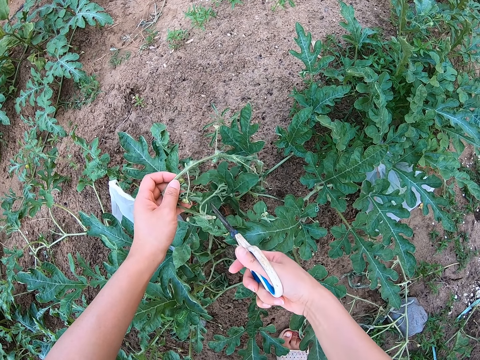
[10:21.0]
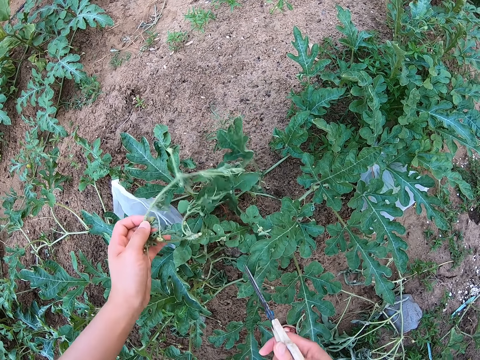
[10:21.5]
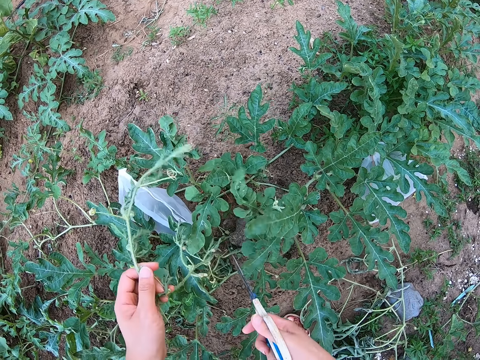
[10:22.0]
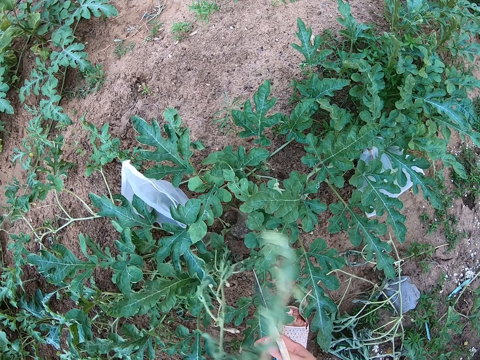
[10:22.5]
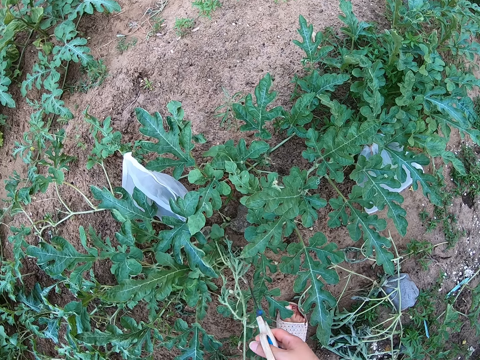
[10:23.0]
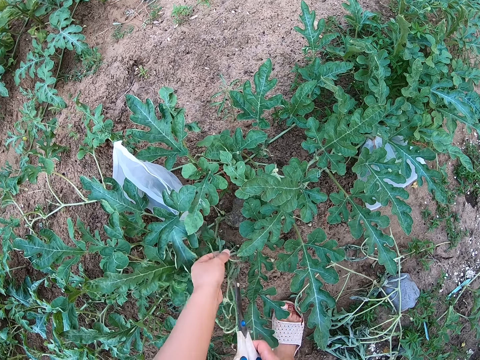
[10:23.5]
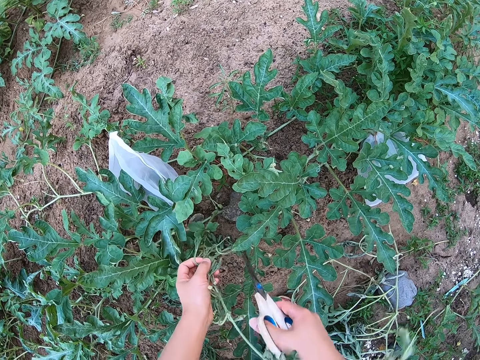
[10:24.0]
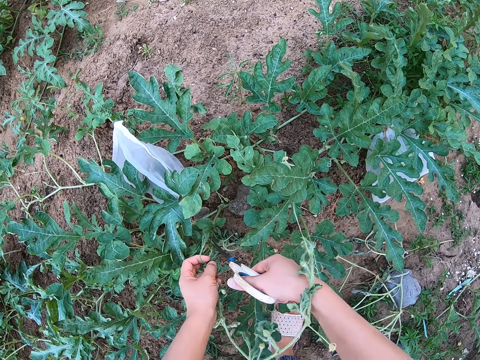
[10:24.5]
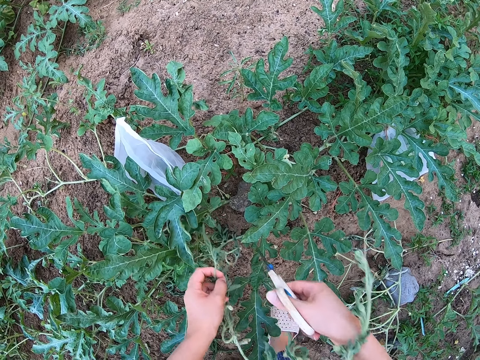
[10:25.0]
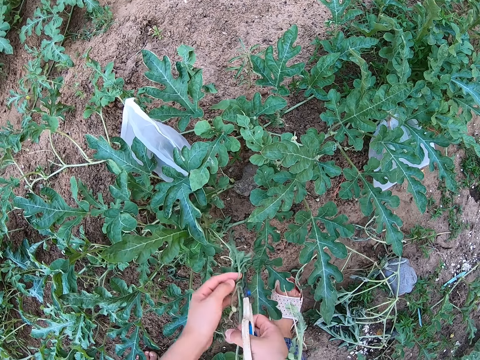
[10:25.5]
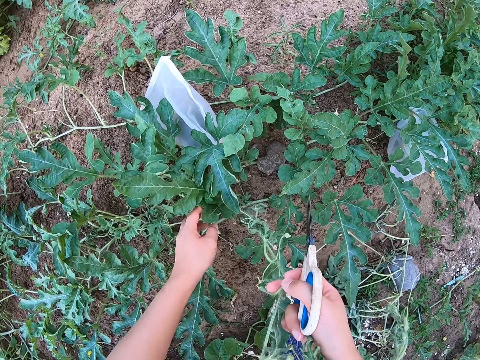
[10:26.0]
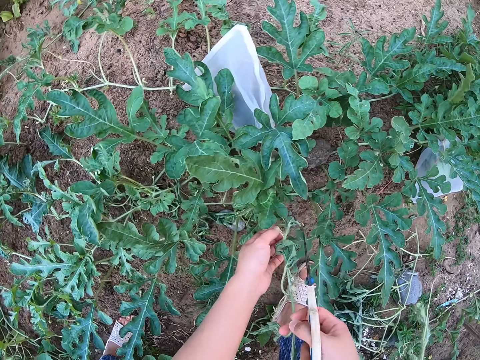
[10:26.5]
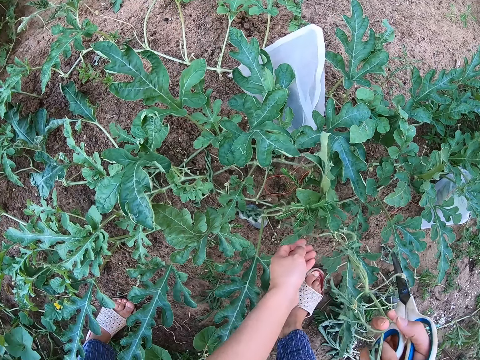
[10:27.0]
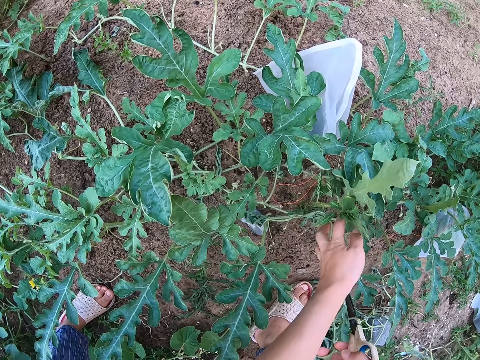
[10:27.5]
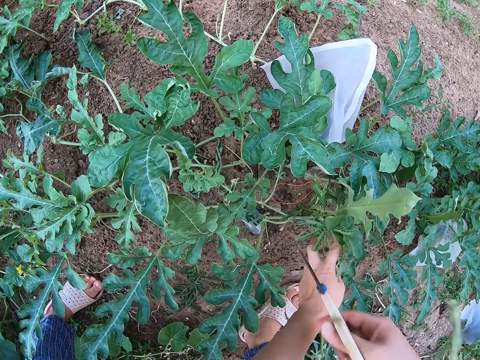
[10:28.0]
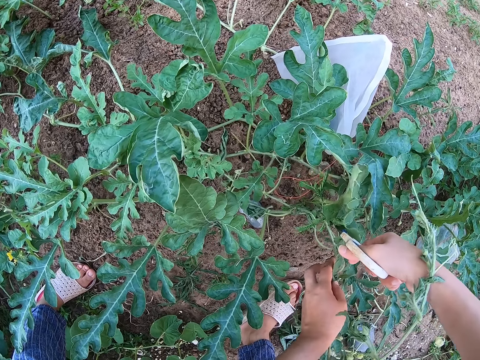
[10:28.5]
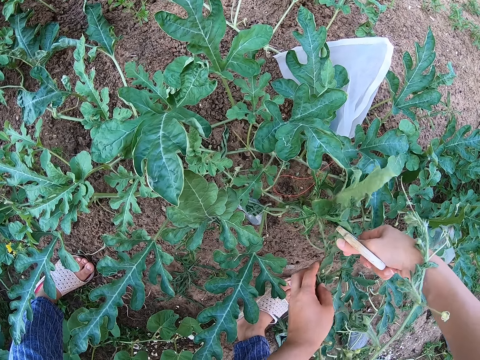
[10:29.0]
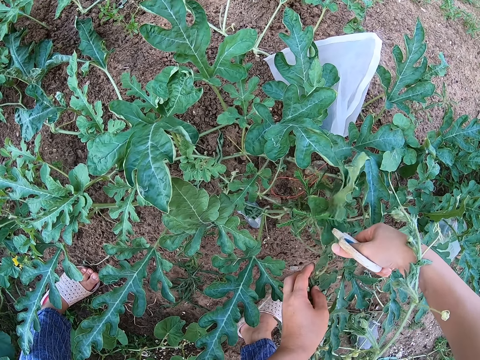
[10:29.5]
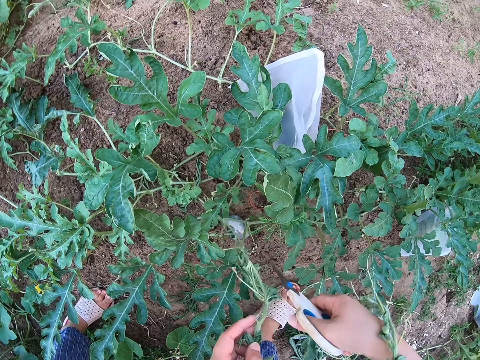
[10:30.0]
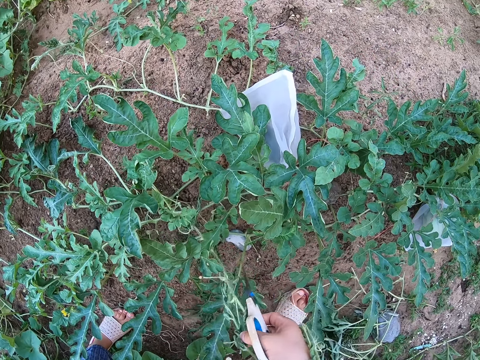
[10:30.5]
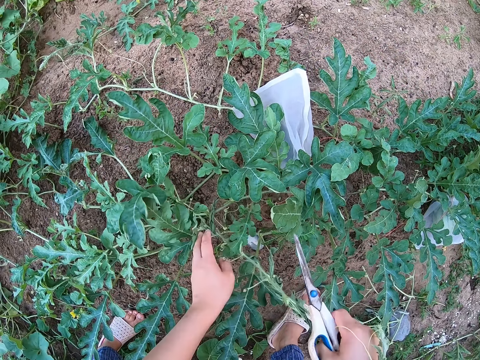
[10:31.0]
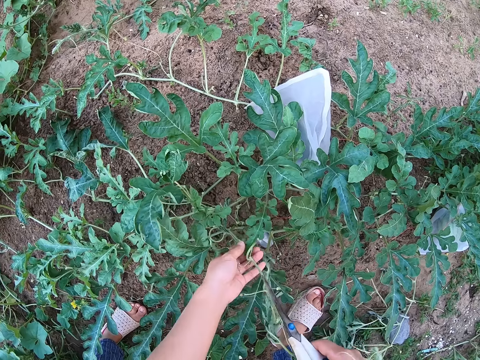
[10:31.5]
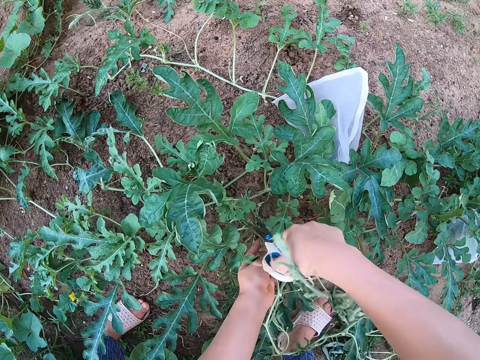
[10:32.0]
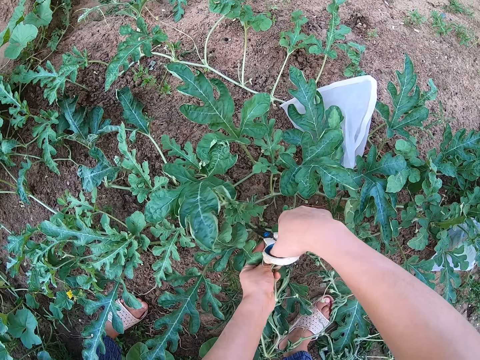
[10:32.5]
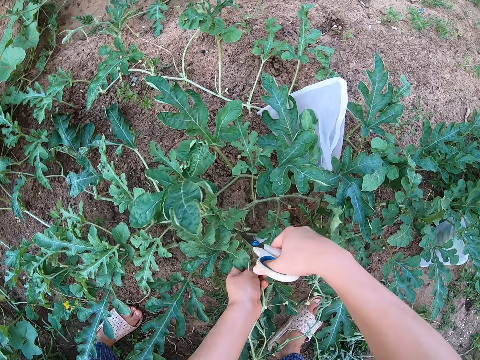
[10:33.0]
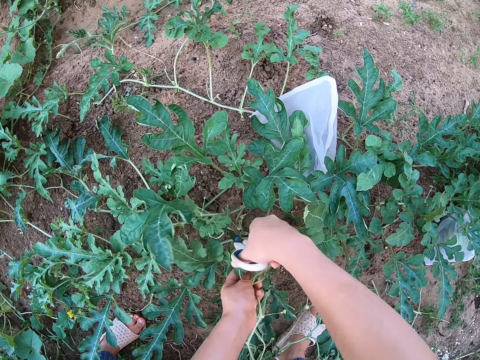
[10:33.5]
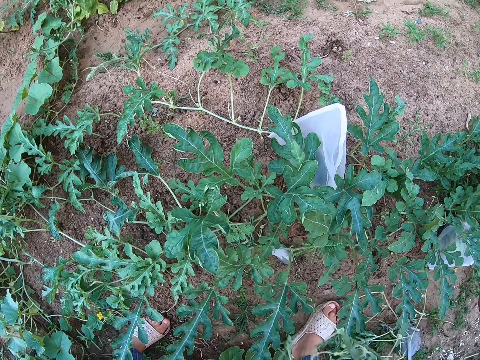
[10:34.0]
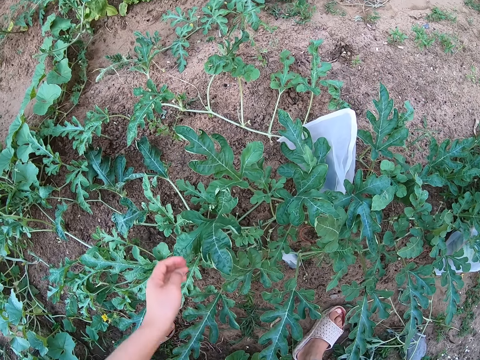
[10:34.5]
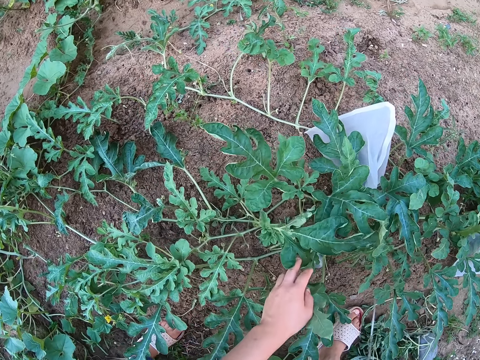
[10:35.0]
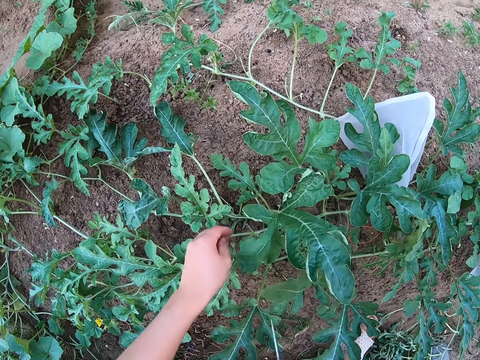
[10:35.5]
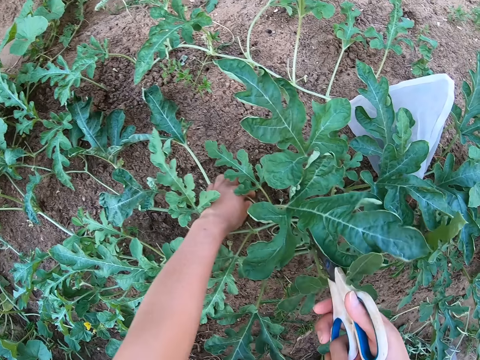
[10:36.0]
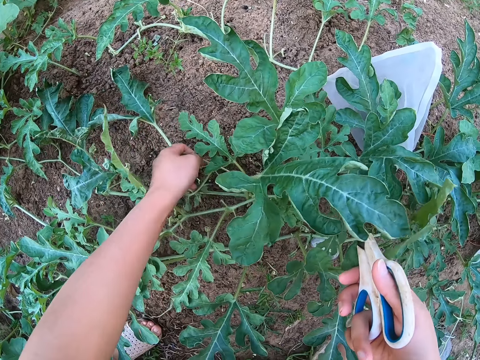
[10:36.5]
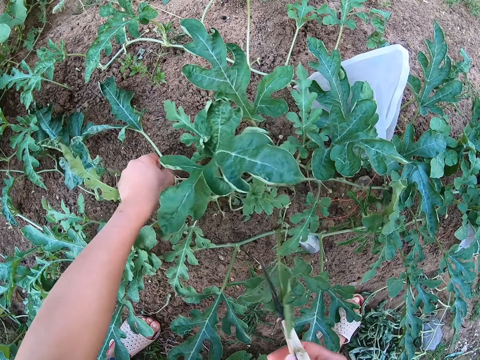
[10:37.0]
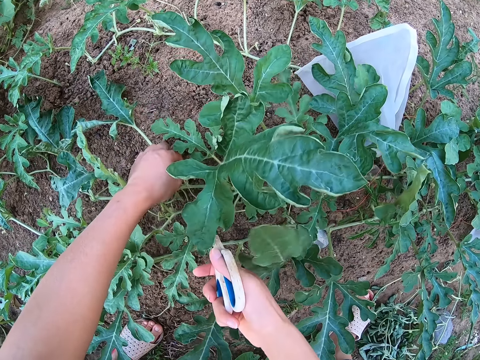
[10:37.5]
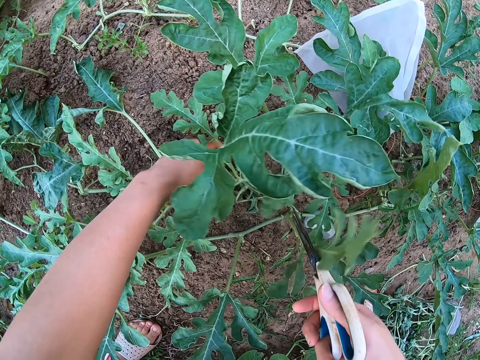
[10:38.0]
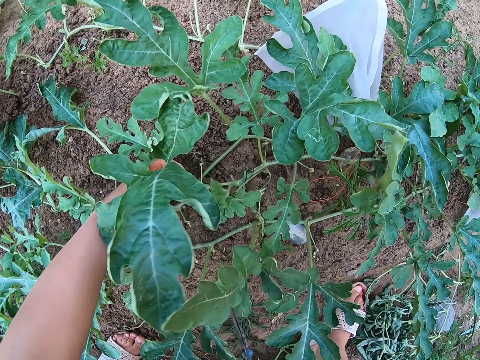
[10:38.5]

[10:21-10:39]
The camera wearer lifts a wilted watermelon stem from the ground. They cut a tendril with the pair of scissors. They lift the wilted watermelon stem from the ground. They cut the tendril with the pair of scissors. They lift the wilted watermelon stem from the ground. They cut the wilted watermelon stem with the pair of scissors. They touch the watermelon leaves.

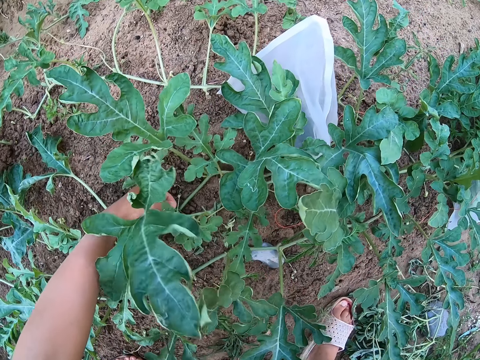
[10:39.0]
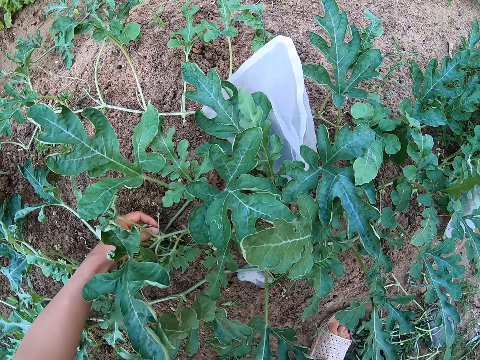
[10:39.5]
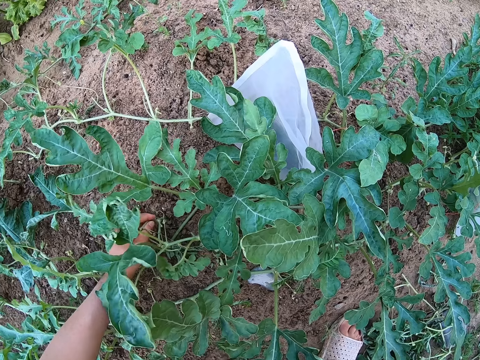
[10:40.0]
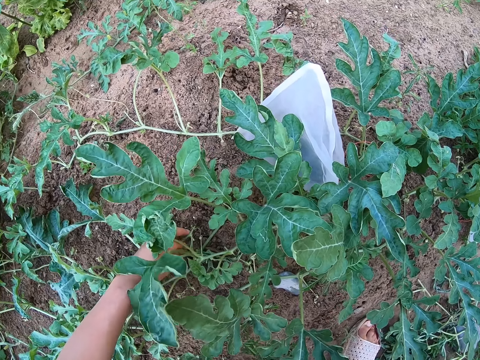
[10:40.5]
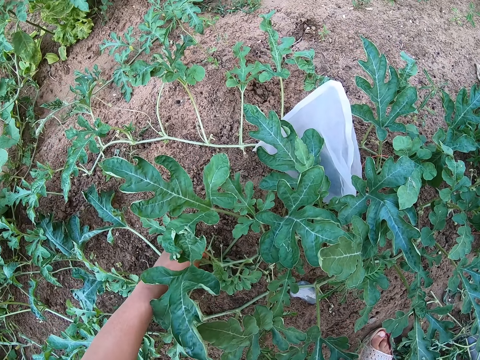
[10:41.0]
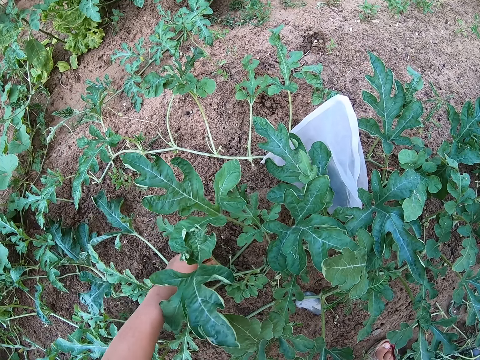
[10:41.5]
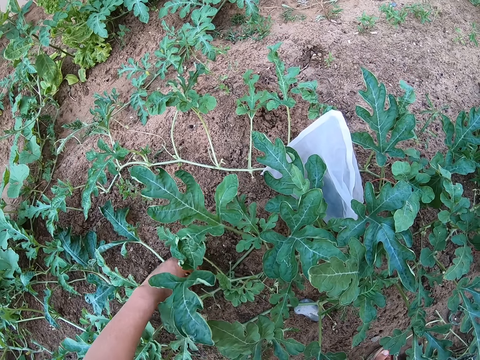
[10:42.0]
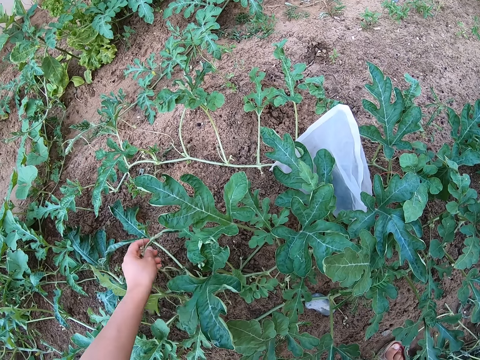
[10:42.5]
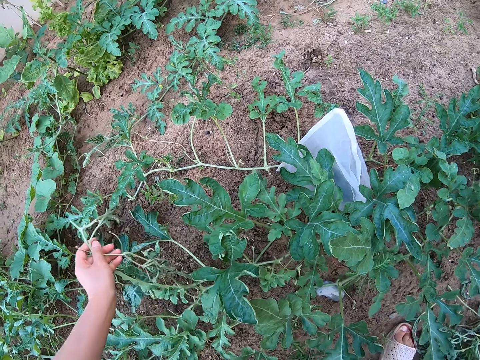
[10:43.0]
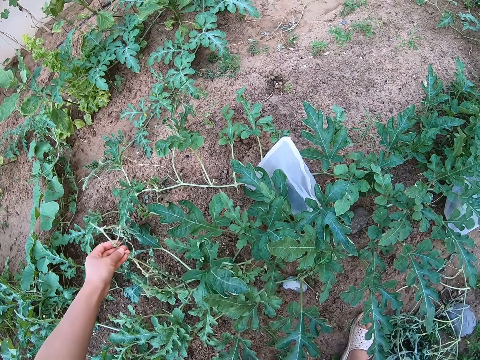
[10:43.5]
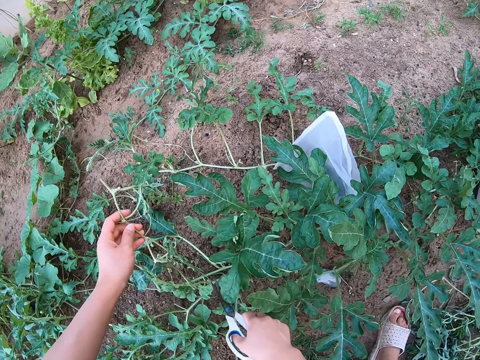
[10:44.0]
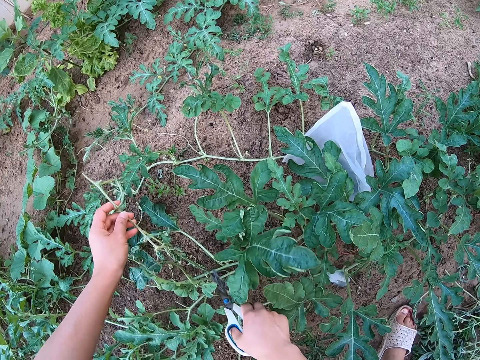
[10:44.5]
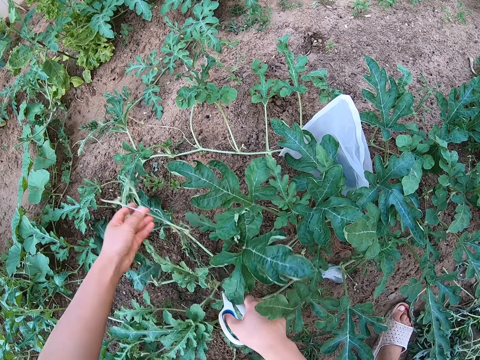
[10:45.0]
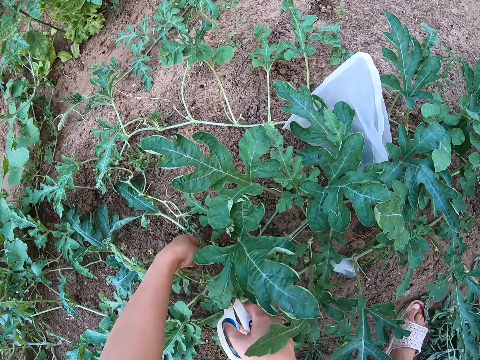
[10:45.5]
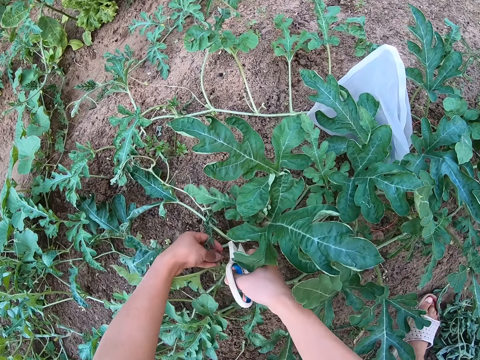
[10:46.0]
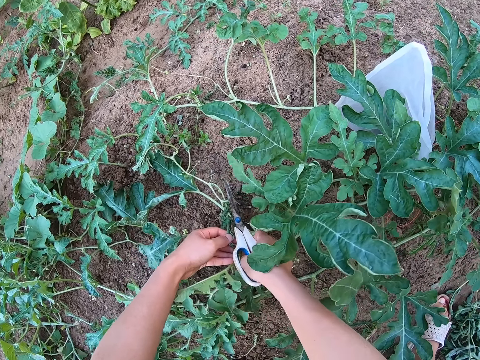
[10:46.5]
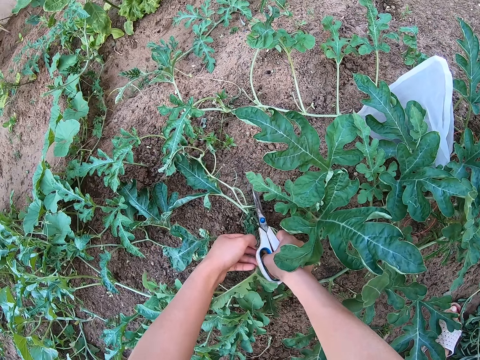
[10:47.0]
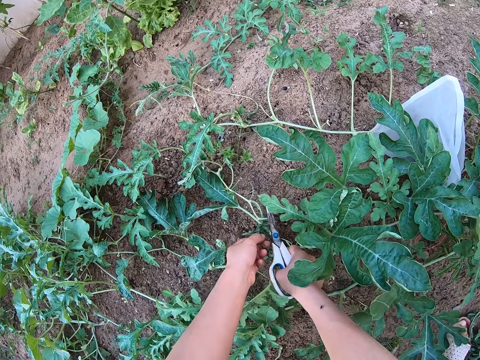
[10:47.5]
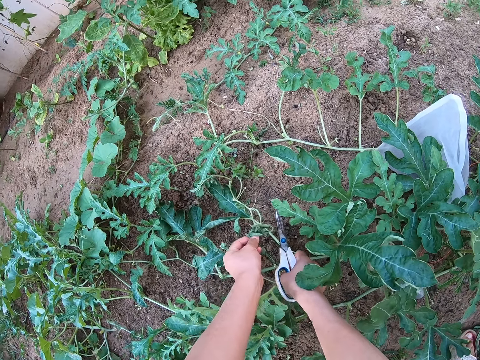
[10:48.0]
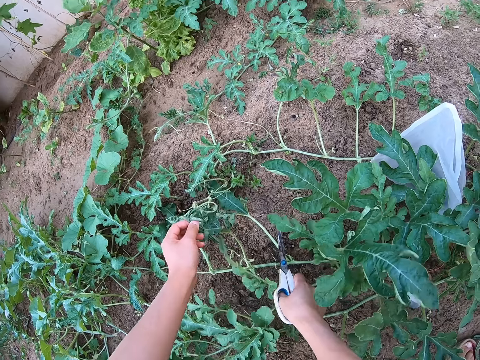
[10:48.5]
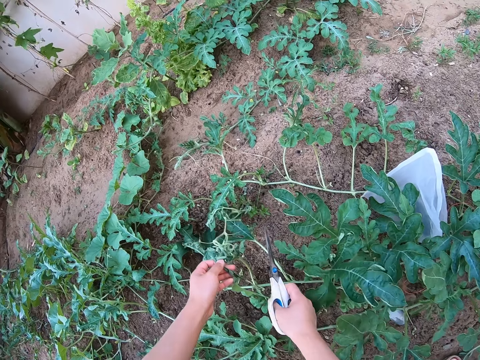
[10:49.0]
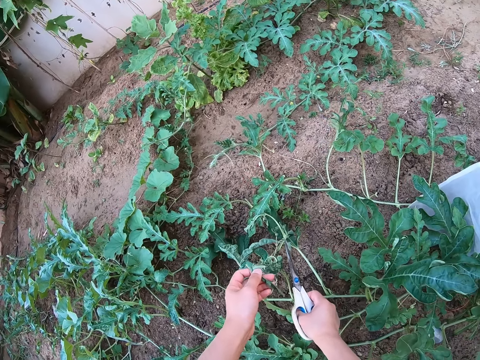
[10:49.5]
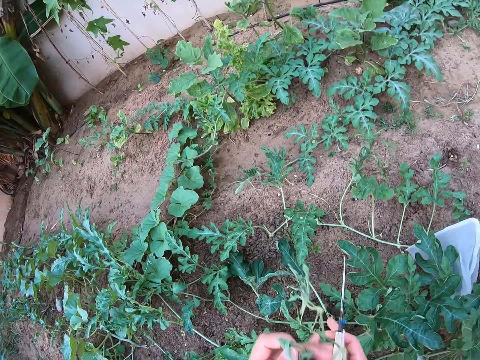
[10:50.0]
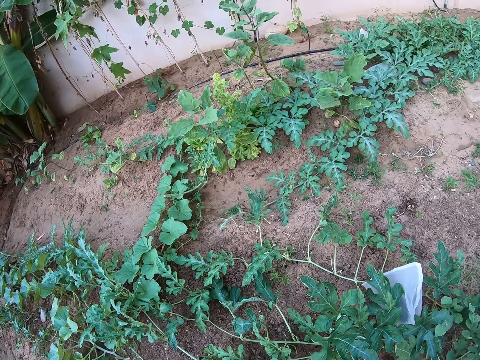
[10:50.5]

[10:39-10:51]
The camera wearer removes a wilted watermelon stem from the other. They lift the wilted watermelon stem.
